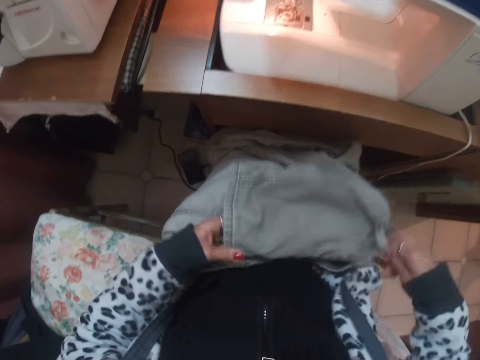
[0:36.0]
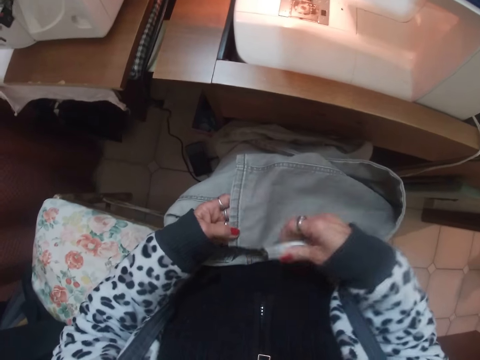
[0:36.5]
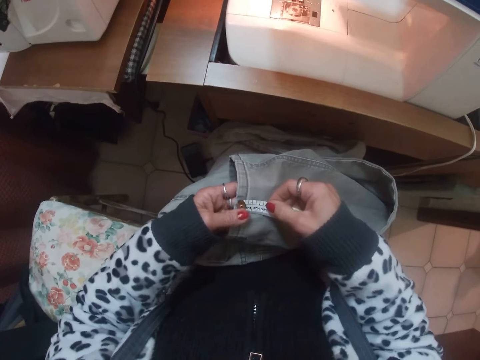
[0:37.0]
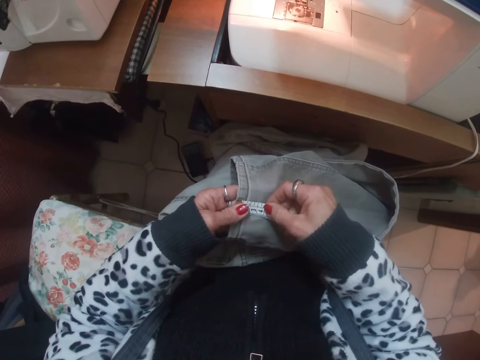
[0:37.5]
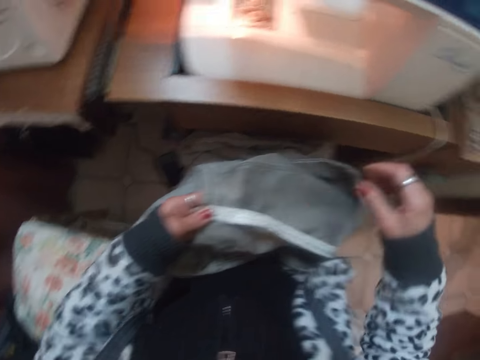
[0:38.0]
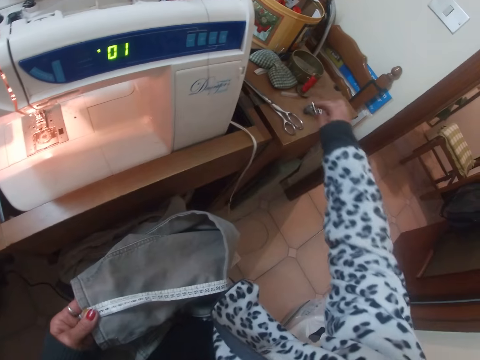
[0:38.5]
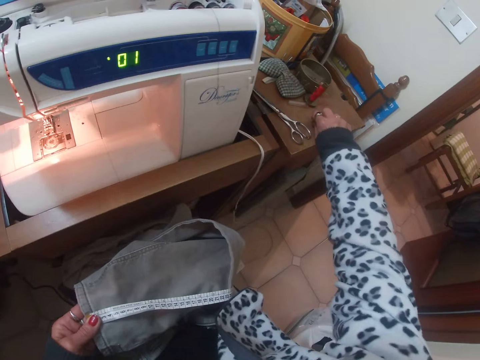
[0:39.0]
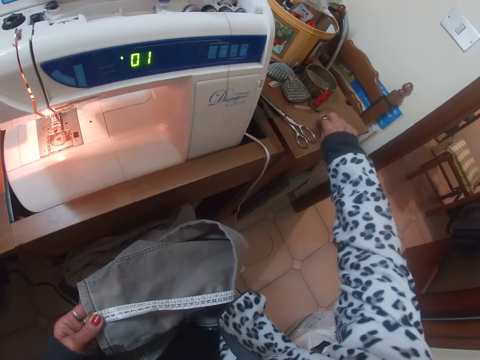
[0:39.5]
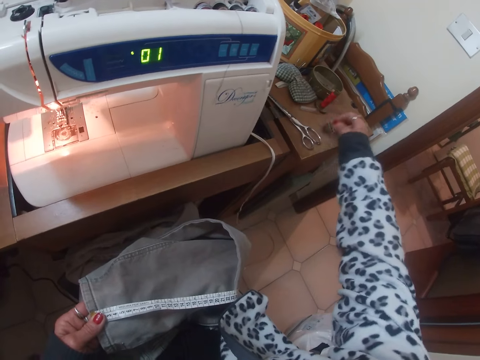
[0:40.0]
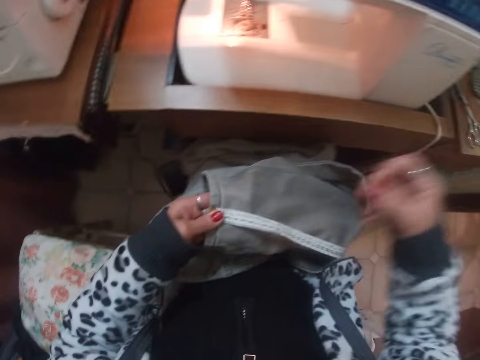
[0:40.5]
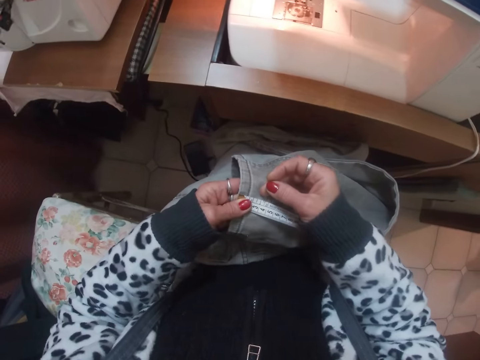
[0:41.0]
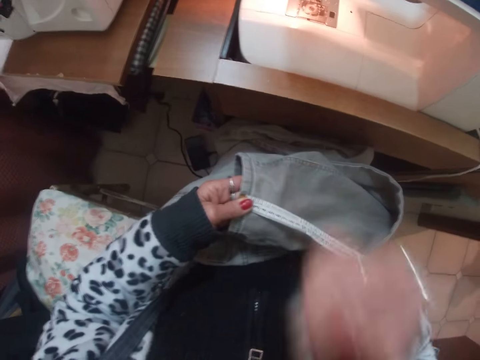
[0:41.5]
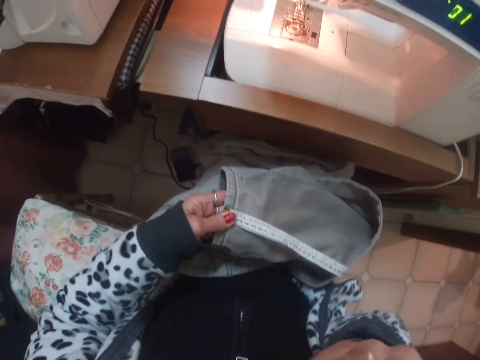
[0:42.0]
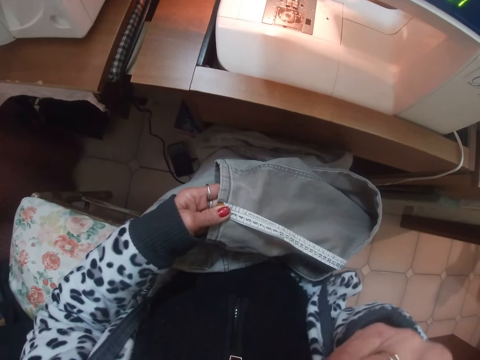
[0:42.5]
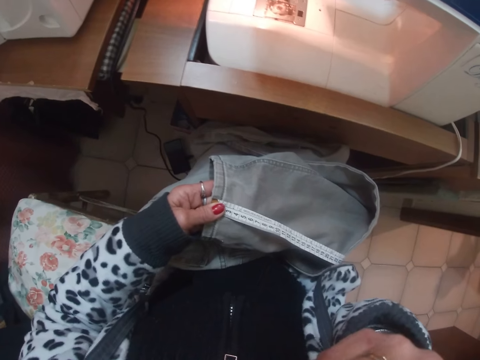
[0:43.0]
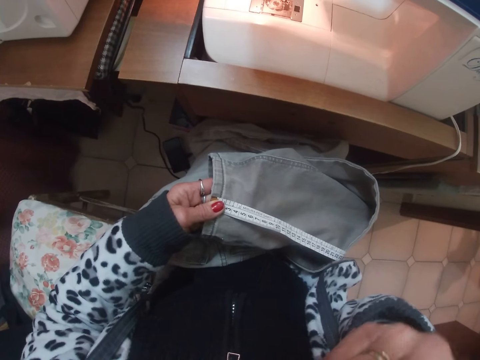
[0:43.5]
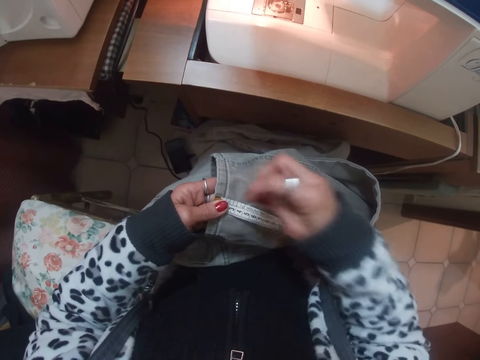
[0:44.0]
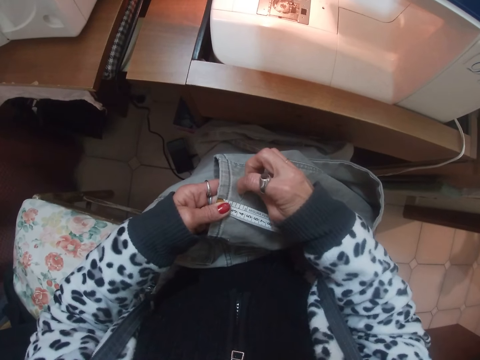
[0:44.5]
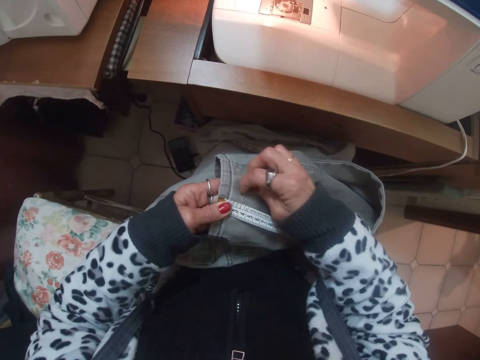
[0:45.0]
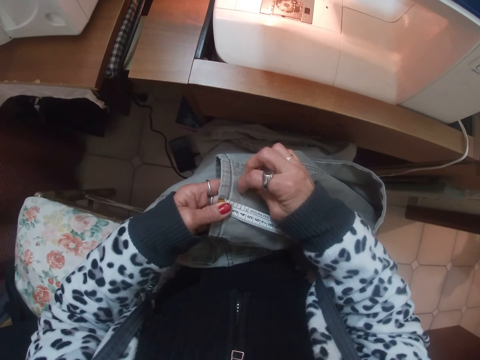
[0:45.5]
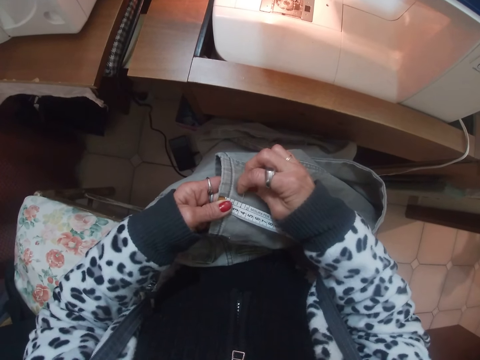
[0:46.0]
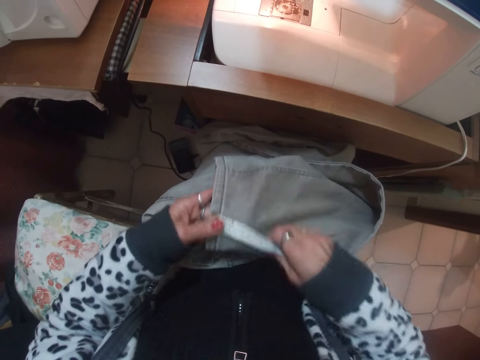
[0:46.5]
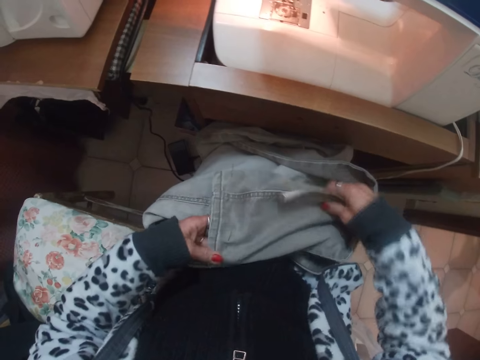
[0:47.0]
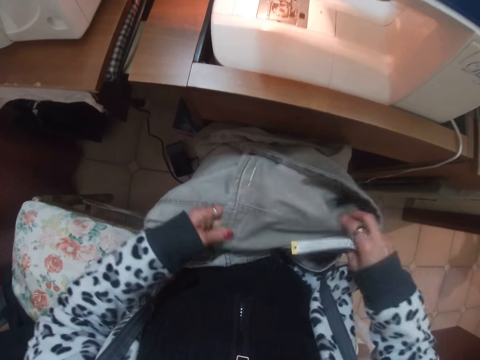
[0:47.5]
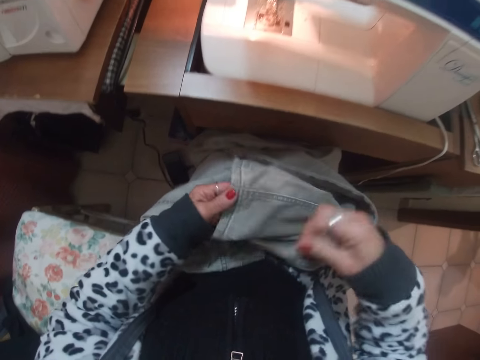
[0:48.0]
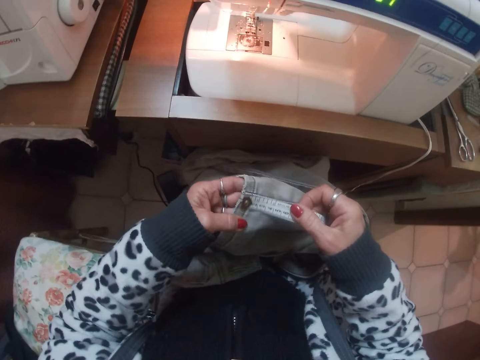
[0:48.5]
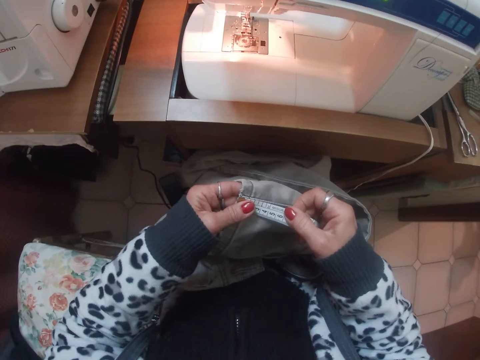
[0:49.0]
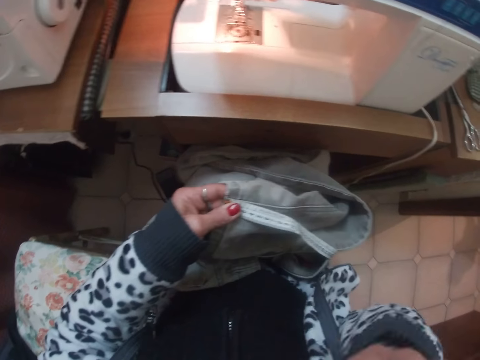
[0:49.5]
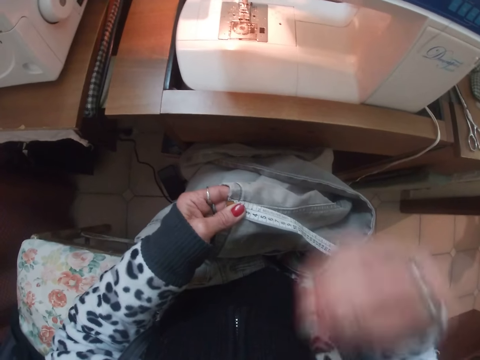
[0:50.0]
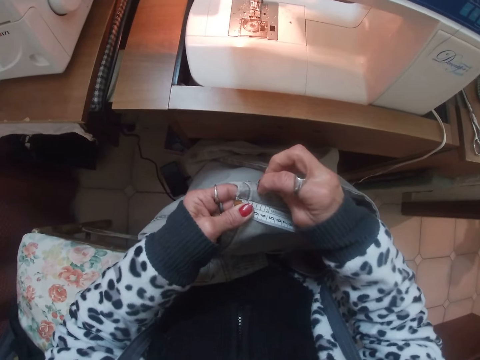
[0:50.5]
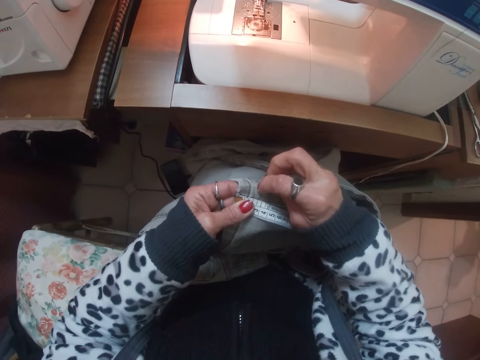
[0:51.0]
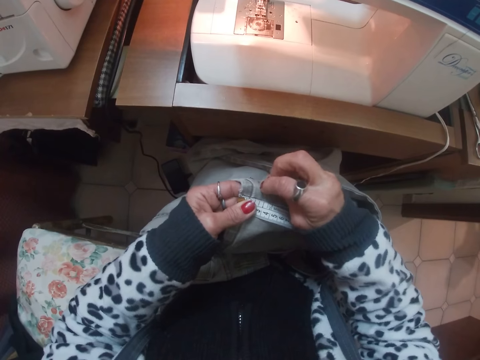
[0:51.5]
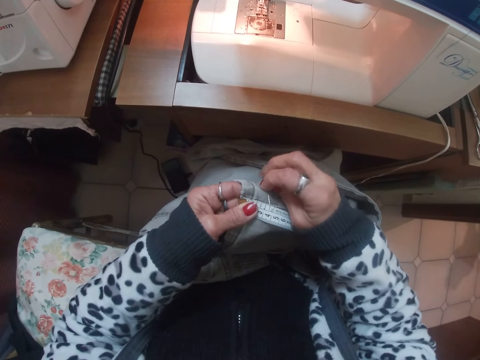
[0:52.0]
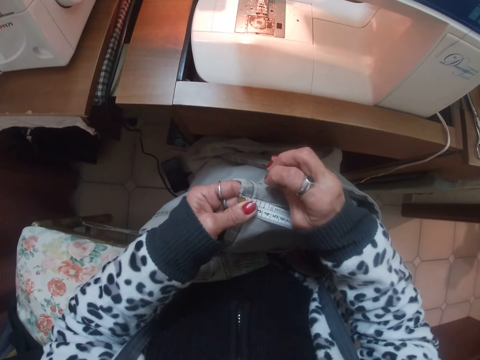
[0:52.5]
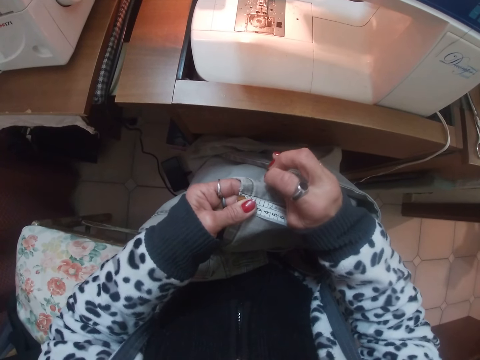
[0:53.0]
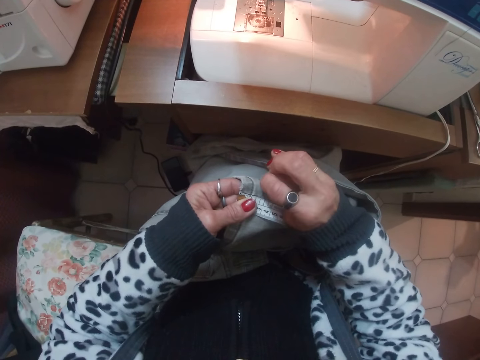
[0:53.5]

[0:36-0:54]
The camera wearer measures the hem of the jean with the tape rule. She picks up a pin from the table. She puts the pin on the trouser. She puts pins on her mouth. She pins the jeans with the pin. She stretches the trouser on the hands. She measures the hem of the jean with the tape rule. She picks a pin from her mouth. She pins the jeans with the pin.

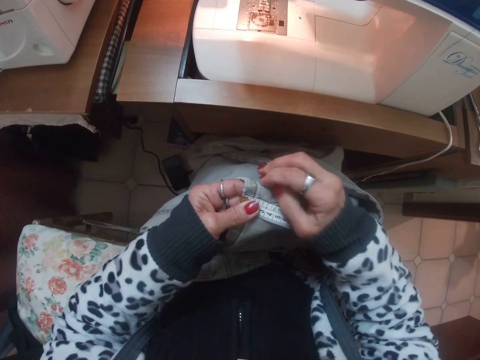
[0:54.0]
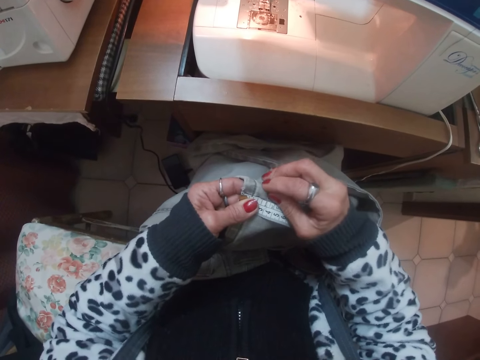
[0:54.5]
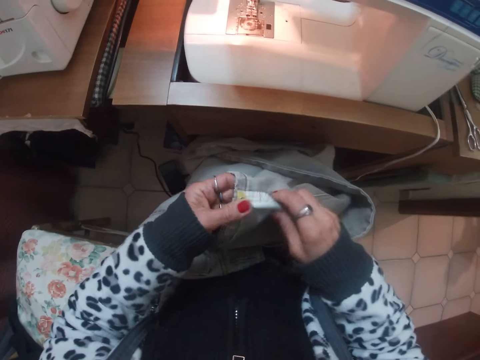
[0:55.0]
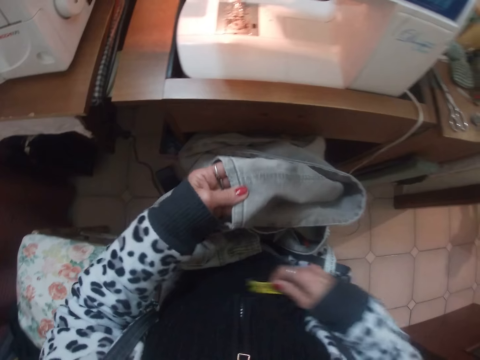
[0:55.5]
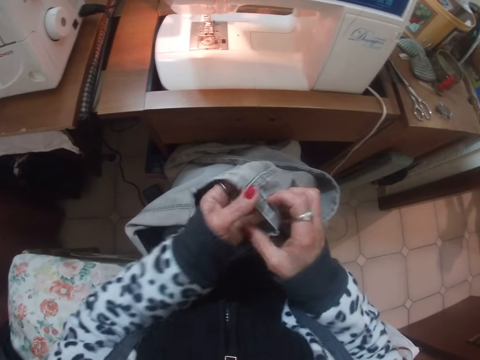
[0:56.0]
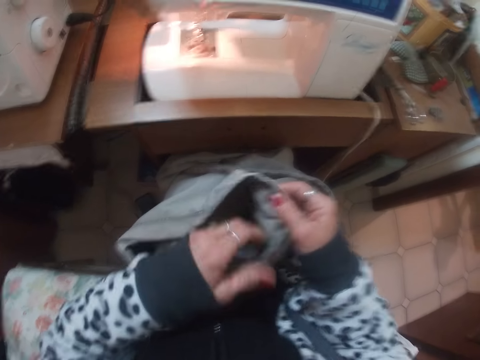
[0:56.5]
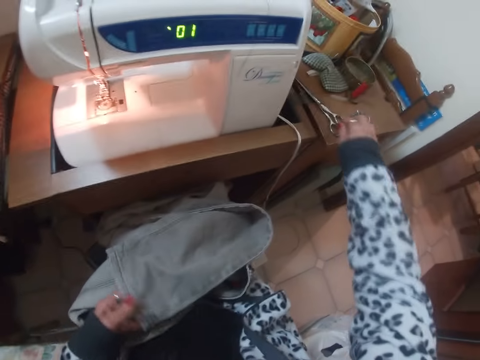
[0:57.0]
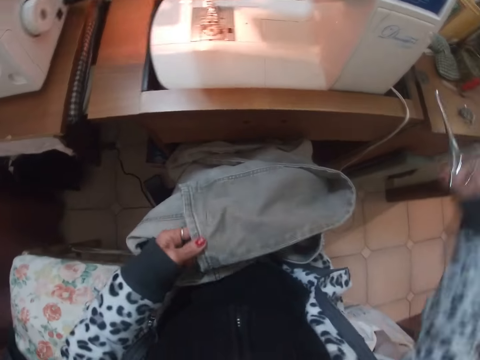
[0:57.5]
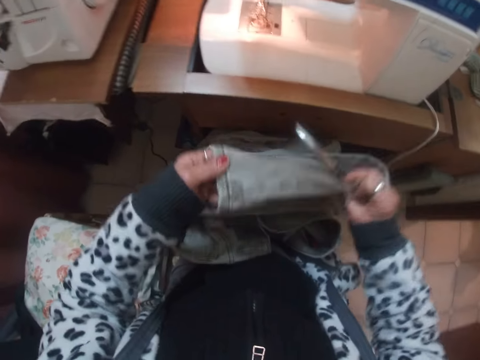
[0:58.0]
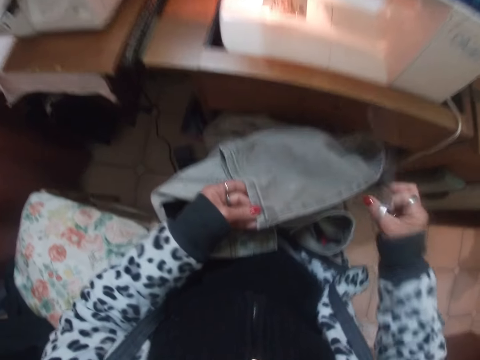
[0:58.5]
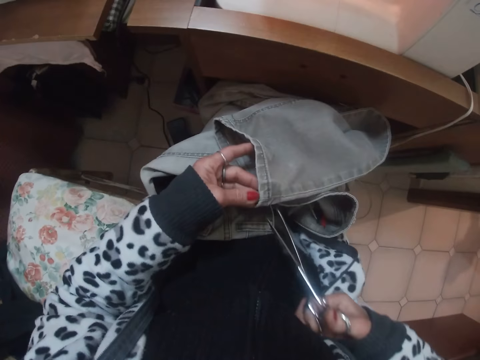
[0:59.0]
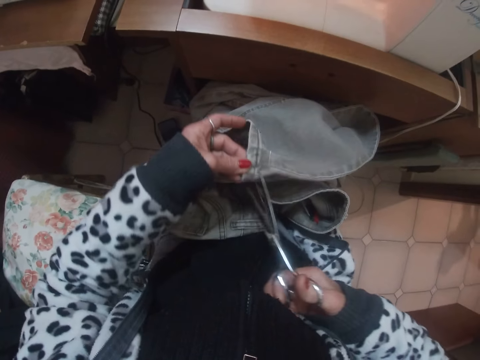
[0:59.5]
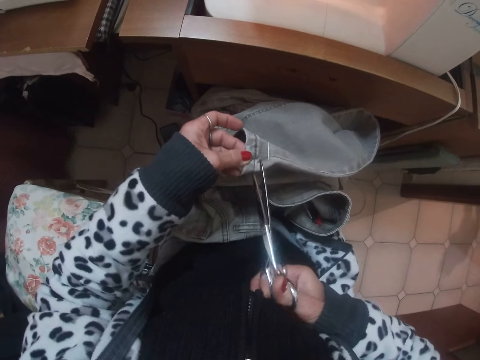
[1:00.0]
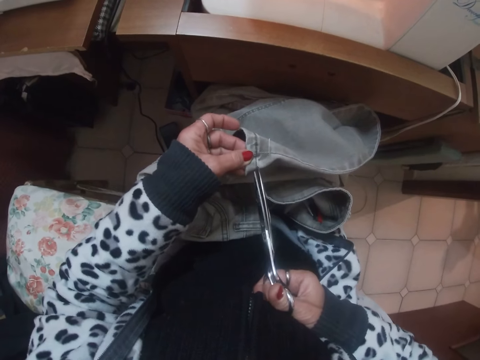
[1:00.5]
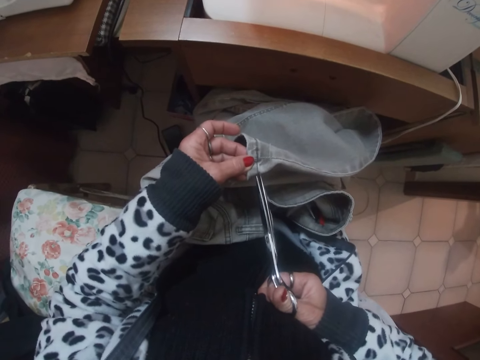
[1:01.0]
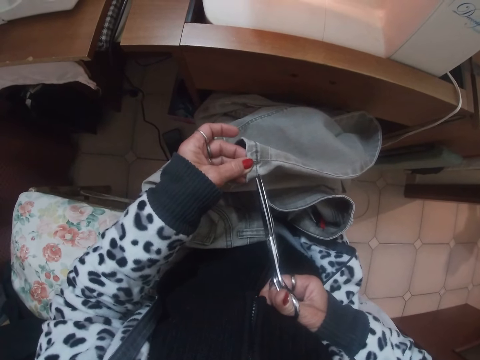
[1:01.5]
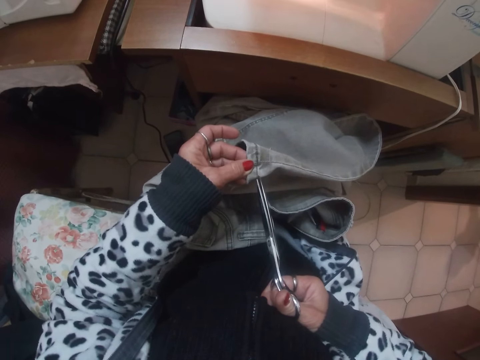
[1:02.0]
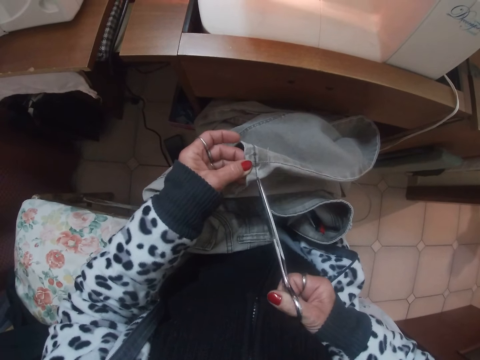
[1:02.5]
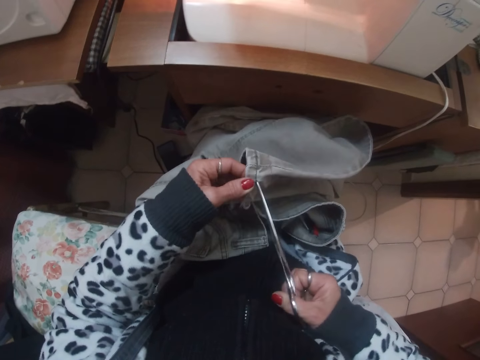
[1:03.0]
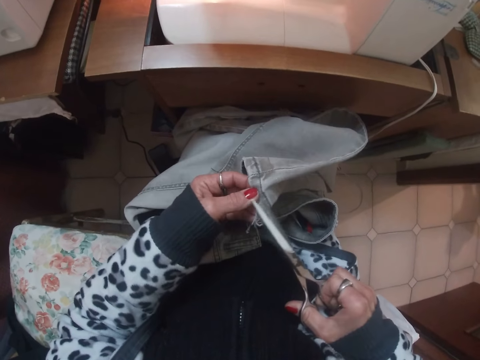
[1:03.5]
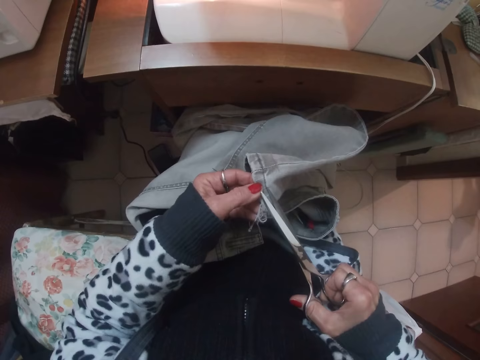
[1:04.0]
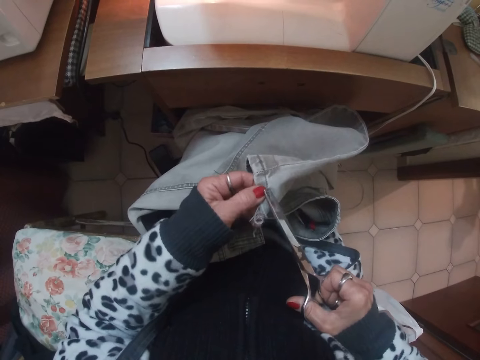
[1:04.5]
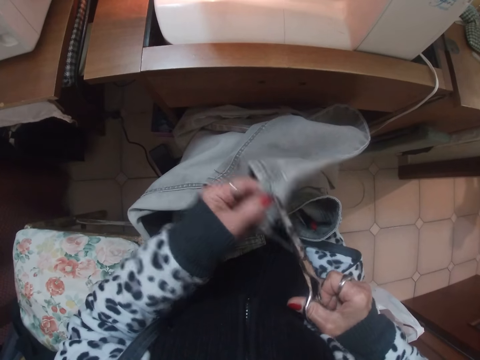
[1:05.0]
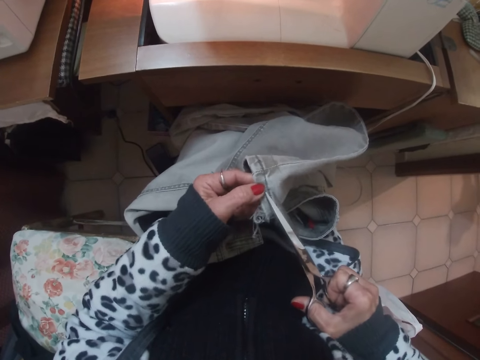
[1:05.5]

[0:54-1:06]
The camera wearer drops the tape rule on her lap. She stretches the trouser on the hands. She picks up the scissors from the table. She stretches the trouser on the hands. She cuts the hem of the jeans with the scissors. She puts the scissors on a cut on the trouser.
